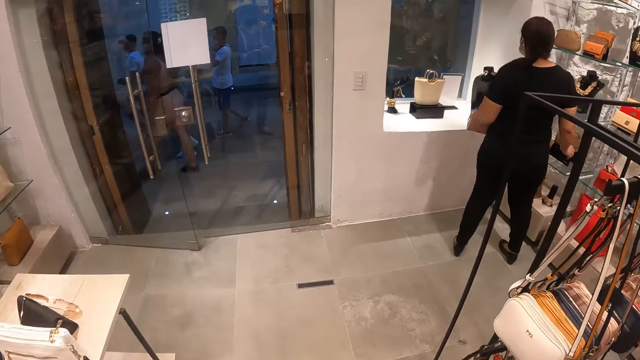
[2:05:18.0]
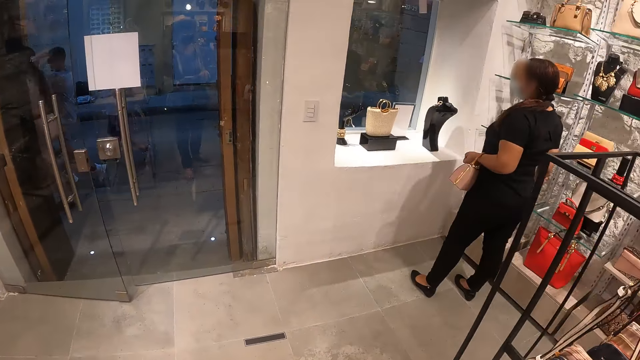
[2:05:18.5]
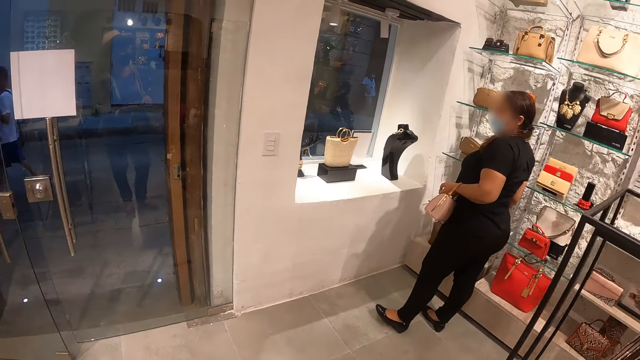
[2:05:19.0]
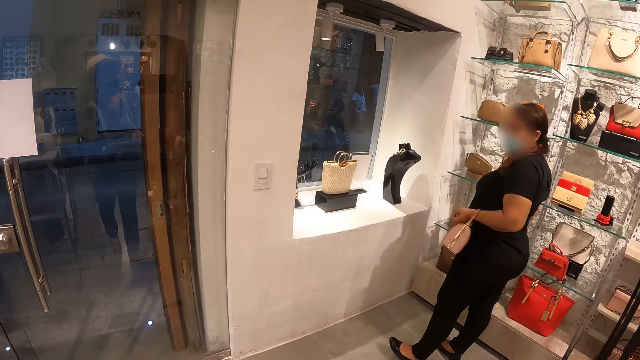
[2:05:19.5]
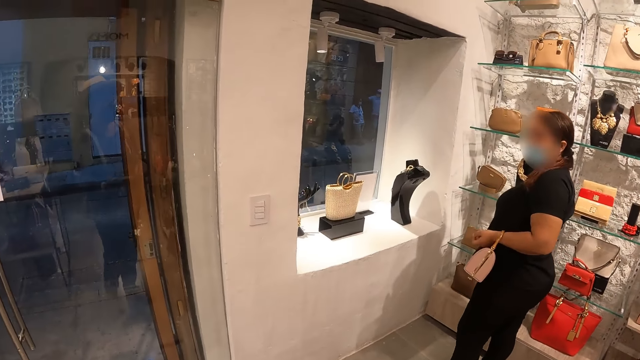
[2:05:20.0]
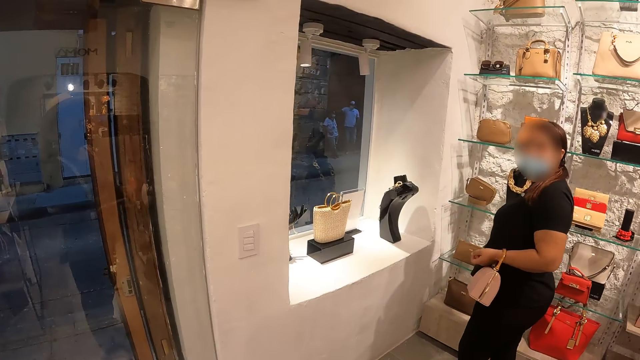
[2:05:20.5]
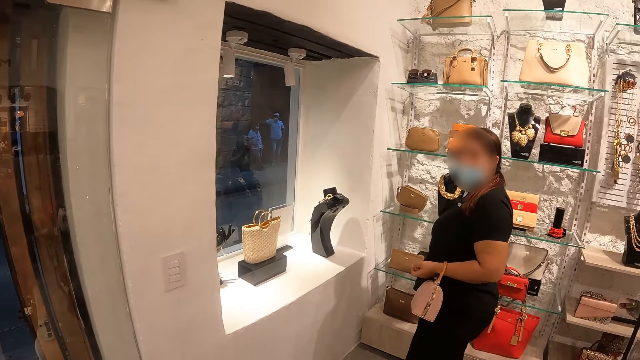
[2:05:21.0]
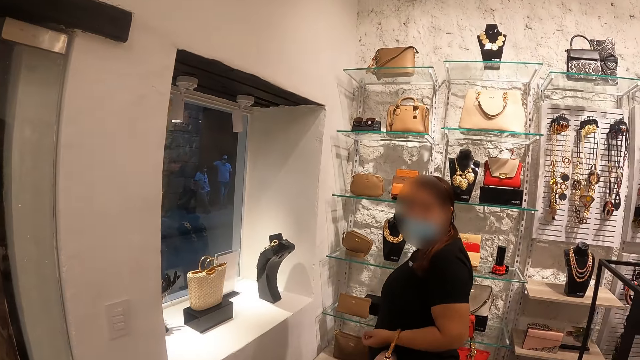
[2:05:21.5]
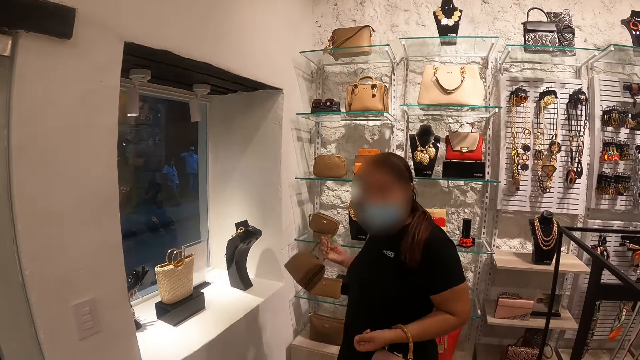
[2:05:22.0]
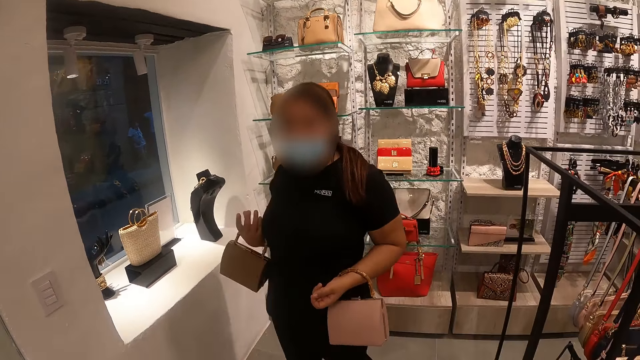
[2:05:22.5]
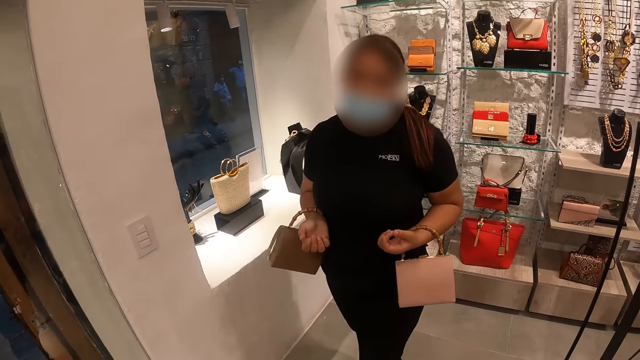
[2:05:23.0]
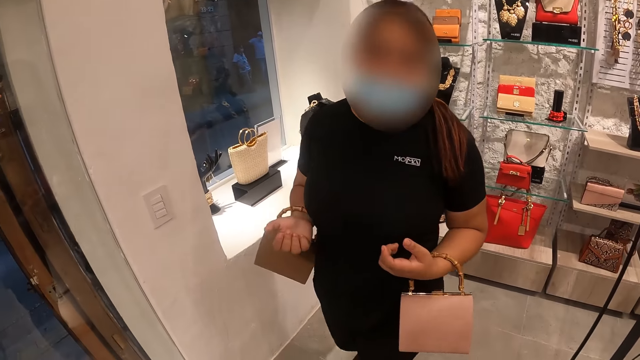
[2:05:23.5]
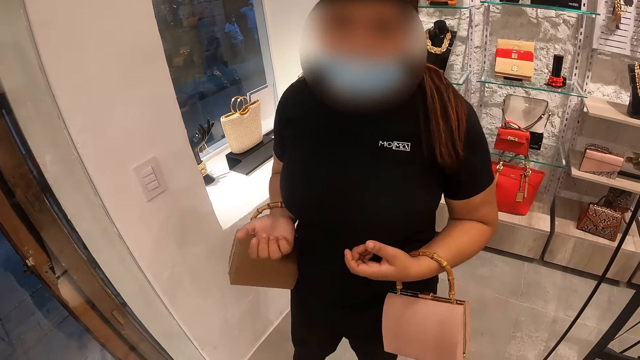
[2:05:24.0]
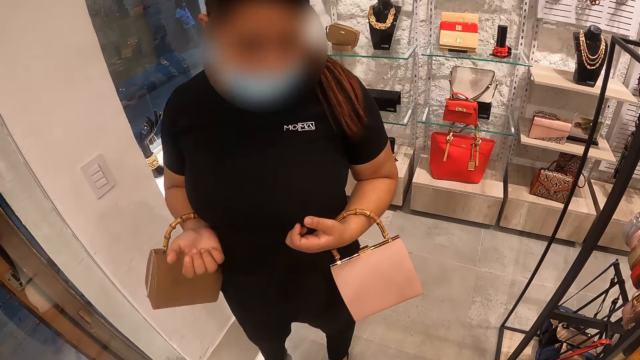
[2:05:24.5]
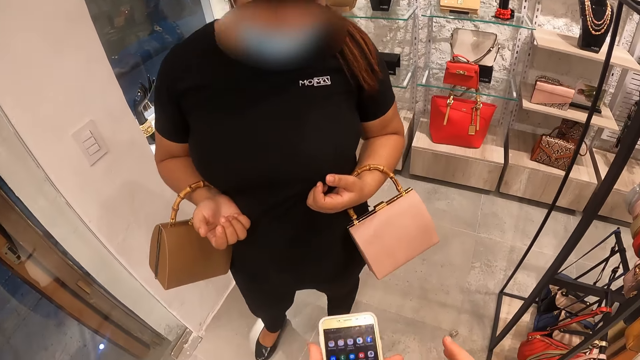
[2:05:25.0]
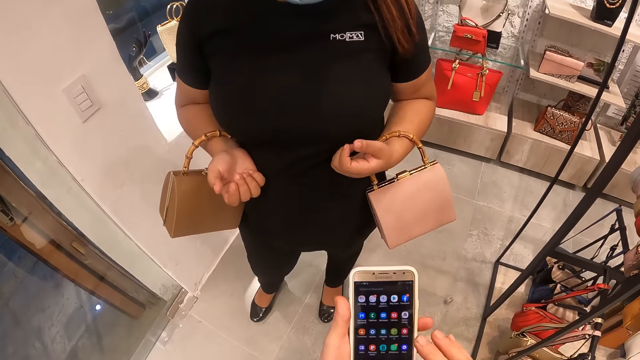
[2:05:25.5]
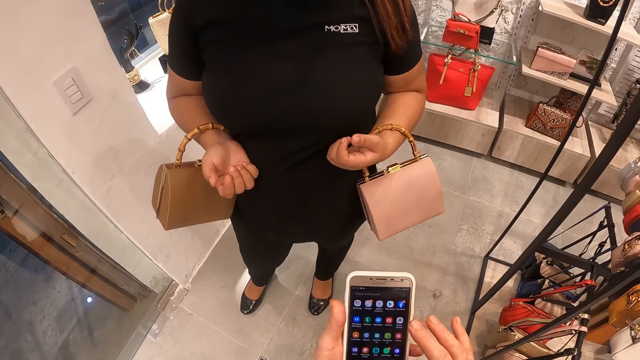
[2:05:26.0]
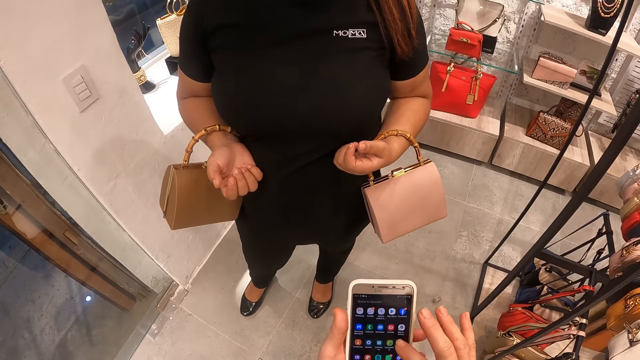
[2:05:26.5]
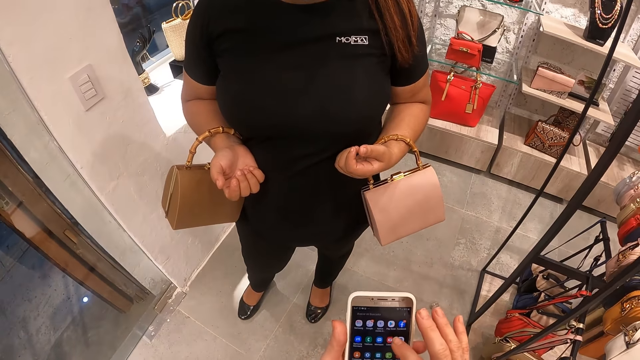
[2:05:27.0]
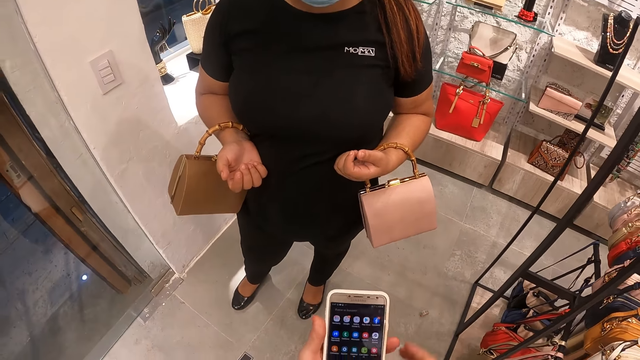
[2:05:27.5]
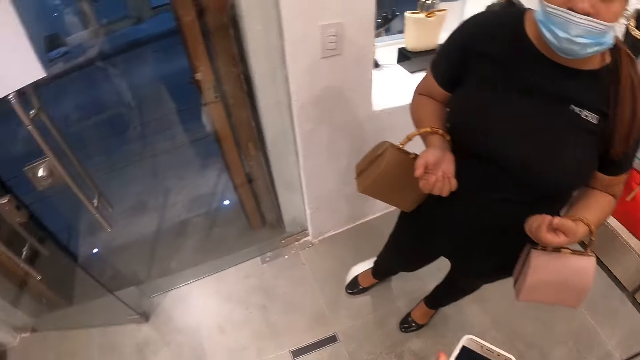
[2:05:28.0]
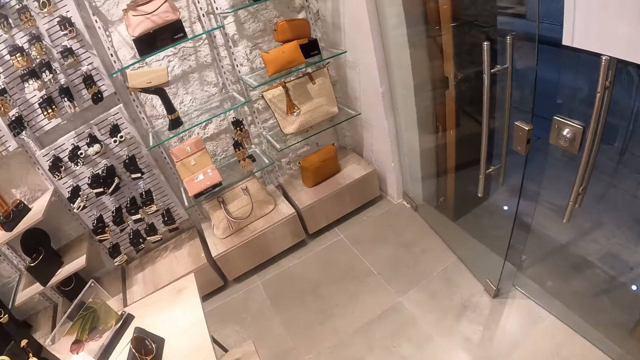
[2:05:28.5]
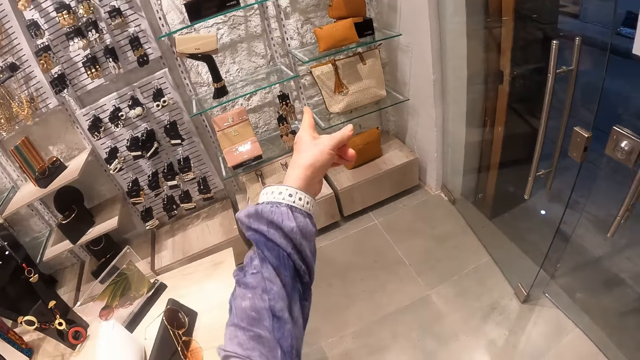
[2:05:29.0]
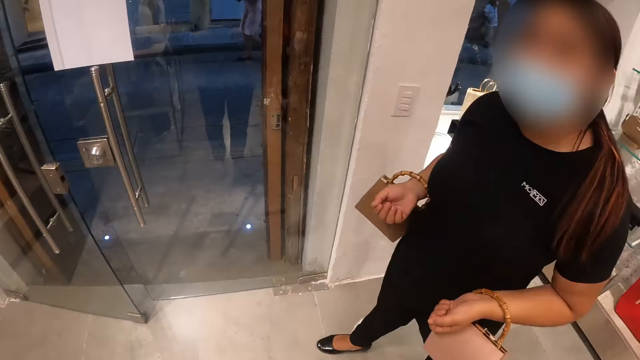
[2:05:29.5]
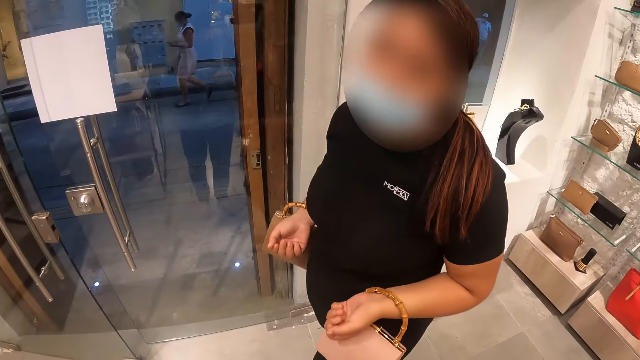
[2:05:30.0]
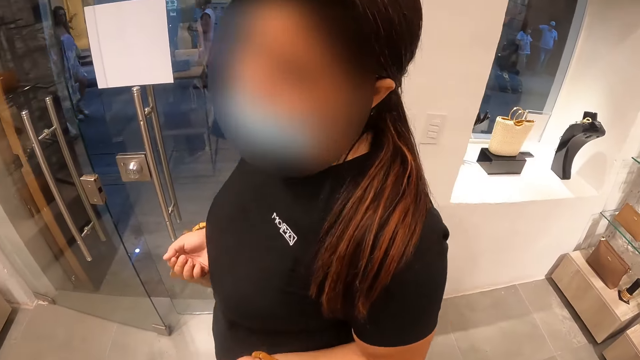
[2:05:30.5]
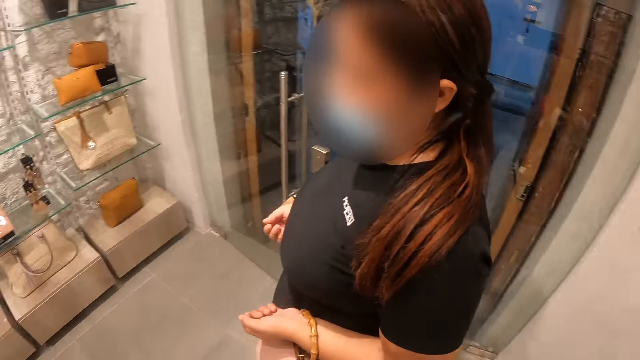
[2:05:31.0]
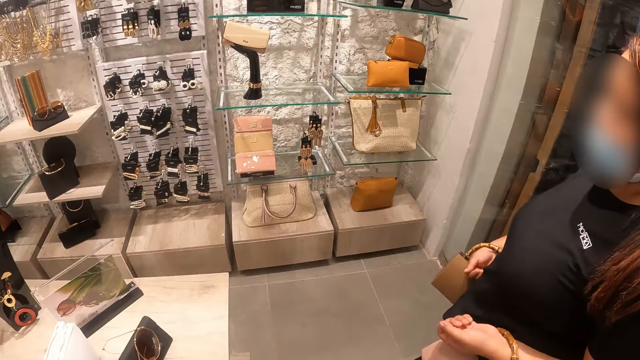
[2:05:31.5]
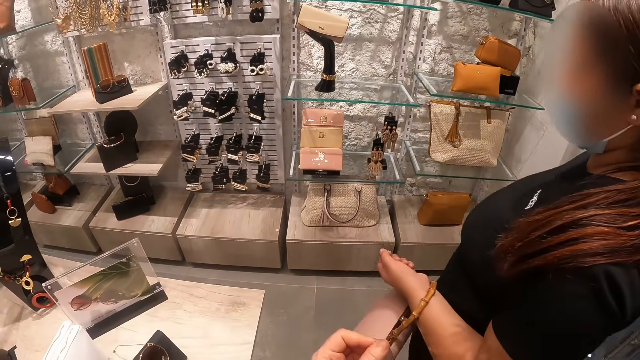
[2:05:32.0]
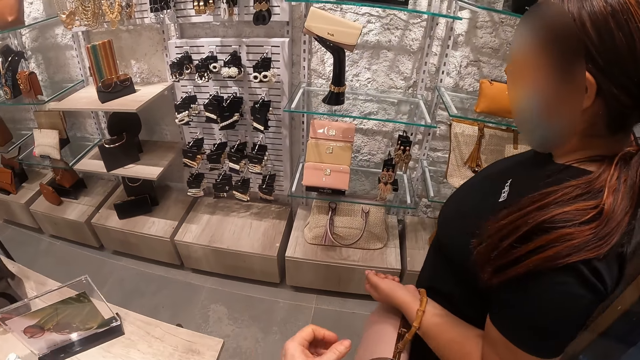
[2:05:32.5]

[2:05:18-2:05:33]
The camera wearer looks at a person. They operate the phone. They point at the shelf.

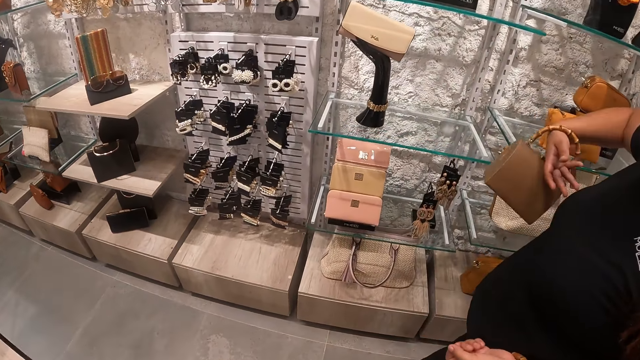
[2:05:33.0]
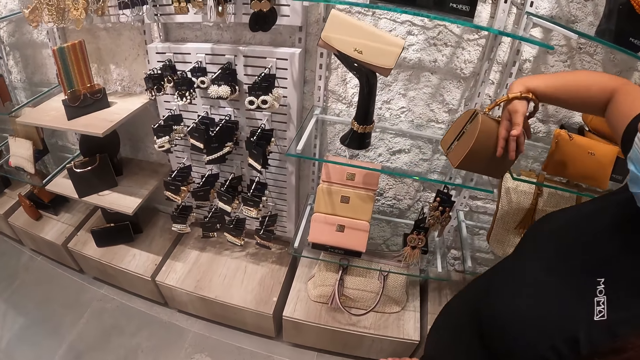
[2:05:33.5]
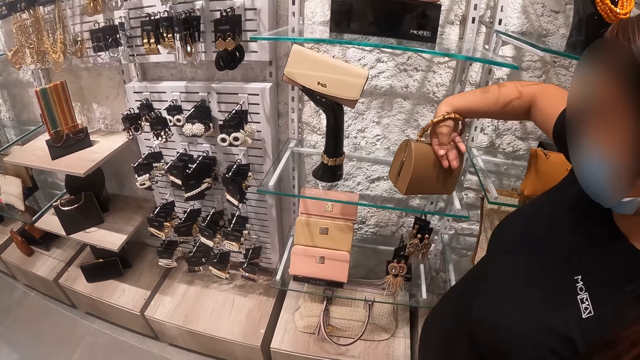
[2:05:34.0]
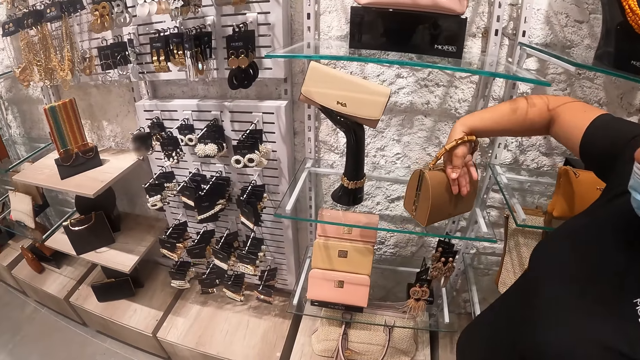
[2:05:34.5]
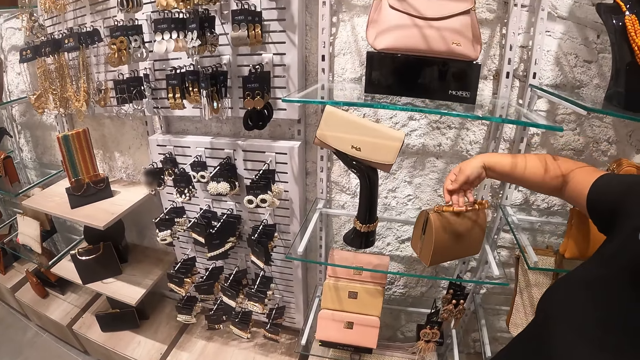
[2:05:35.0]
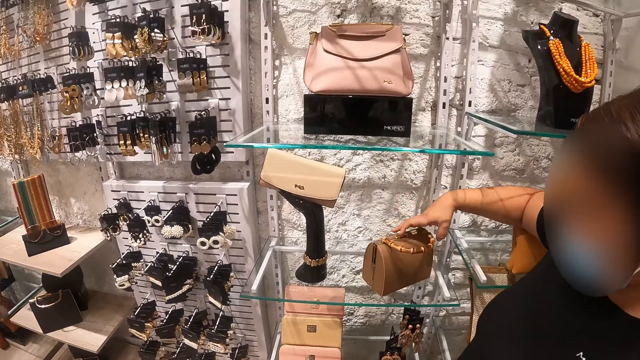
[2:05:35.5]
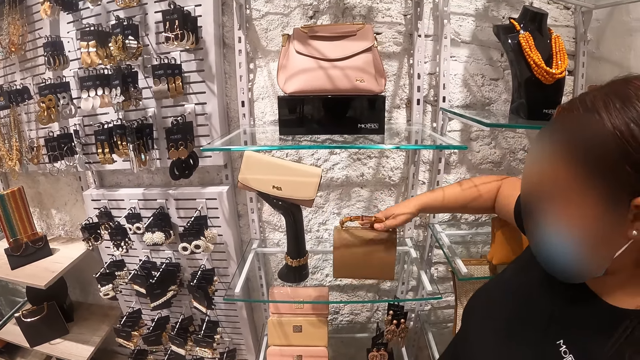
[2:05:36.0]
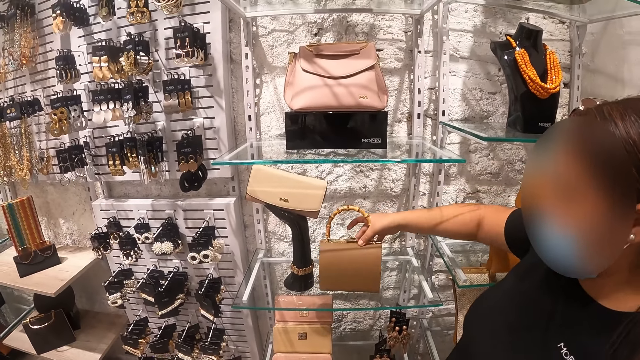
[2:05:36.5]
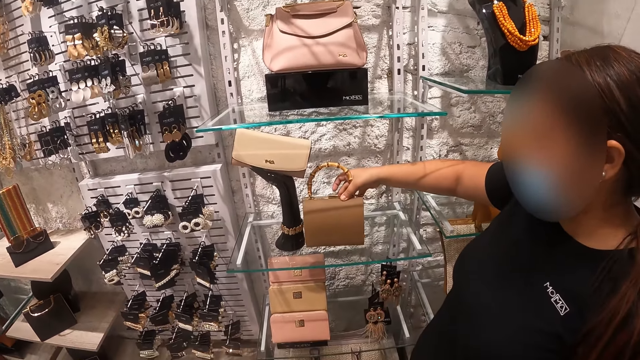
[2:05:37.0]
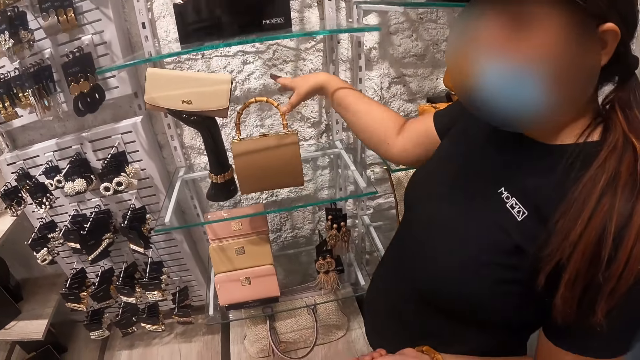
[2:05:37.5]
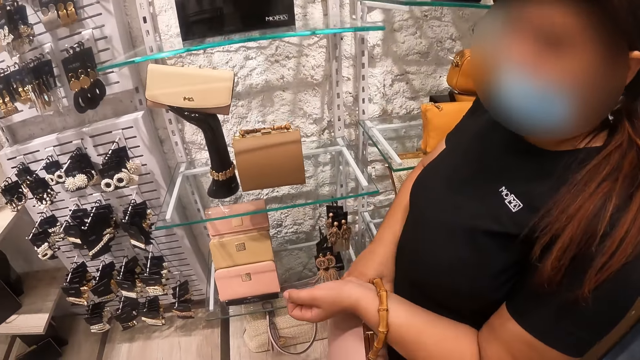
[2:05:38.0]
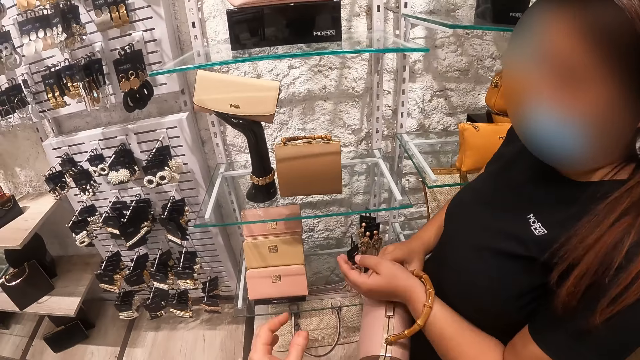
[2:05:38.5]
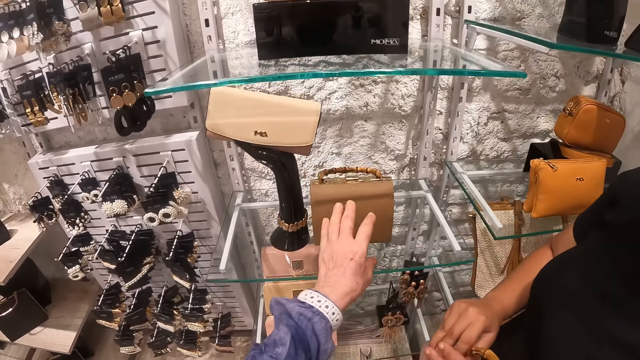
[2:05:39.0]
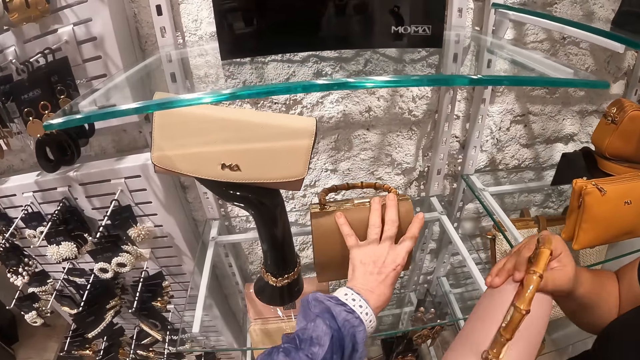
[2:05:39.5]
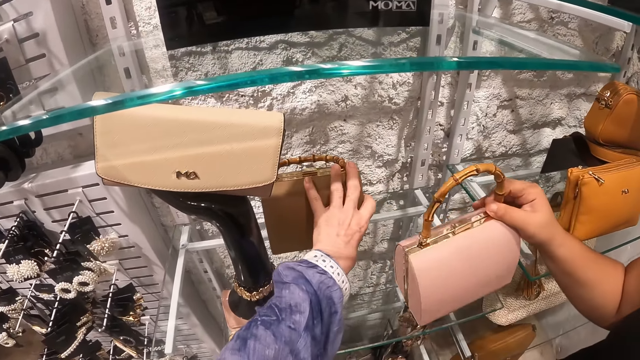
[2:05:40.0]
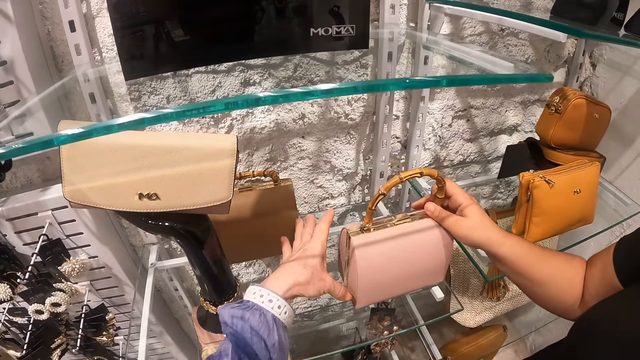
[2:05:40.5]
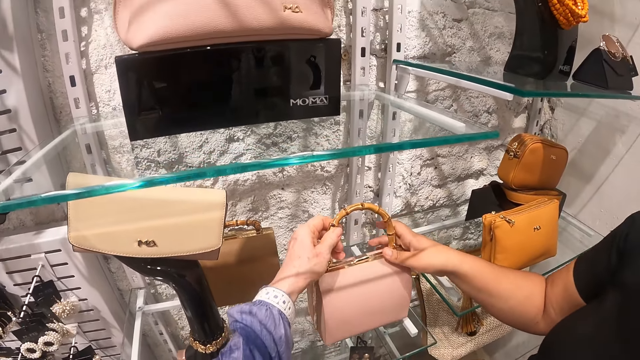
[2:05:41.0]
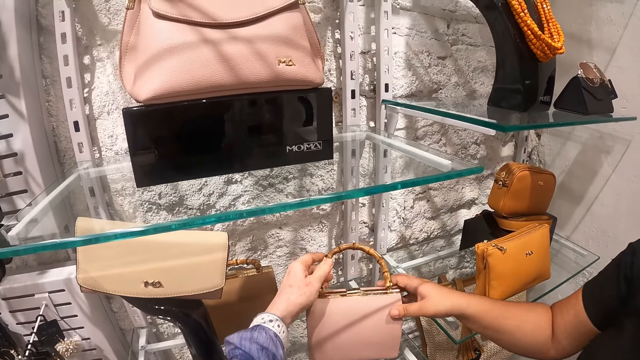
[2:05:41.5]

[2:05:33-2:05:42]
A person puts the purse on the shelf. The camera wearer moves the purse on the shelf. The person puts the purse on the shelf.
